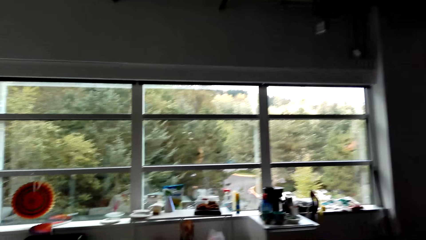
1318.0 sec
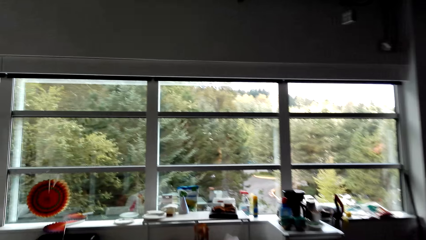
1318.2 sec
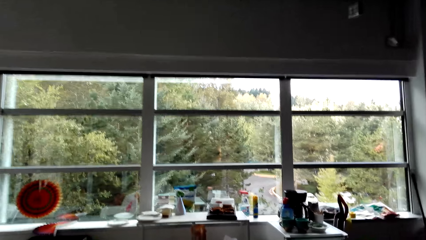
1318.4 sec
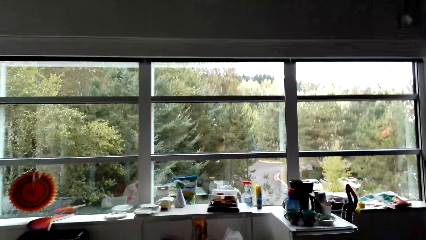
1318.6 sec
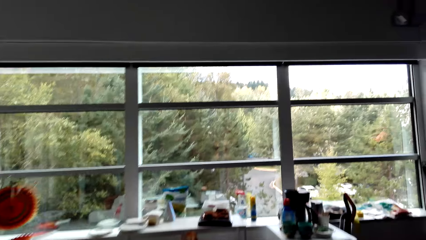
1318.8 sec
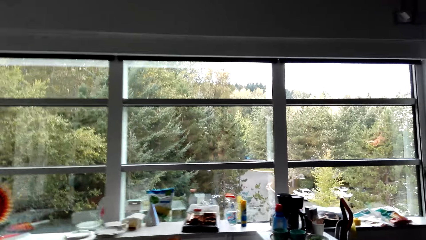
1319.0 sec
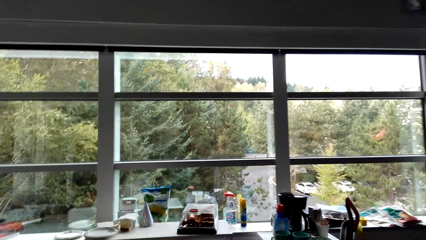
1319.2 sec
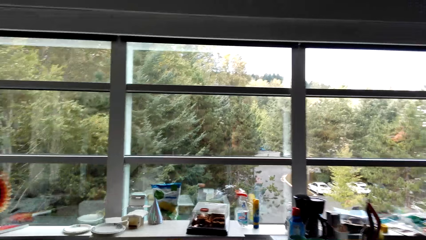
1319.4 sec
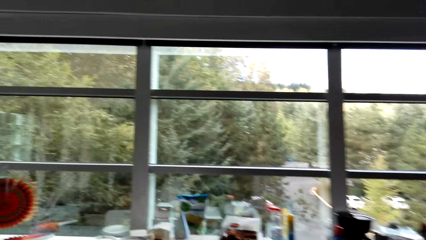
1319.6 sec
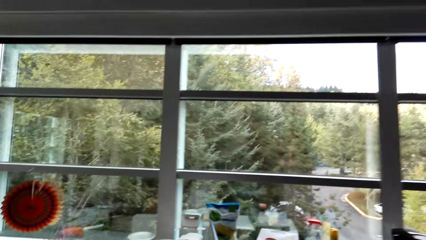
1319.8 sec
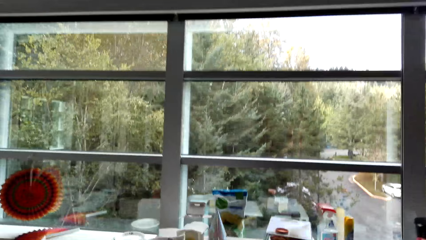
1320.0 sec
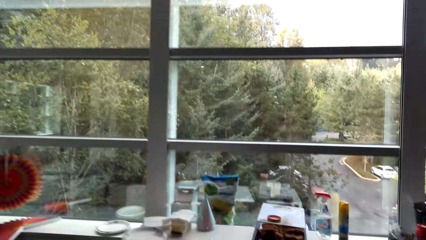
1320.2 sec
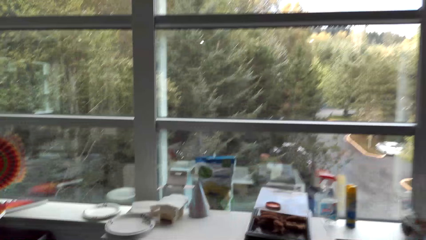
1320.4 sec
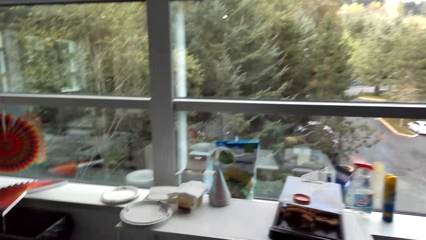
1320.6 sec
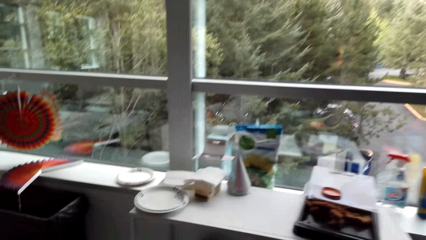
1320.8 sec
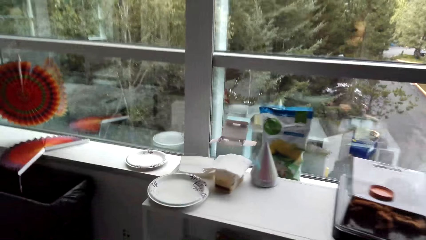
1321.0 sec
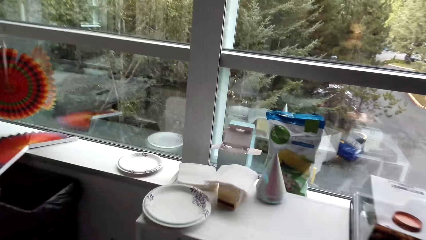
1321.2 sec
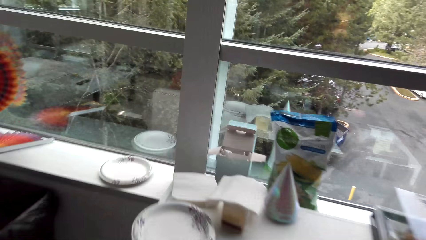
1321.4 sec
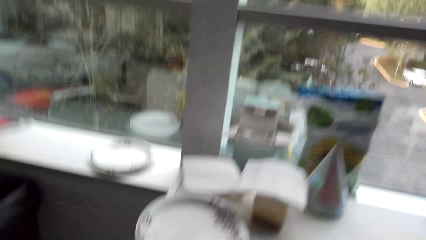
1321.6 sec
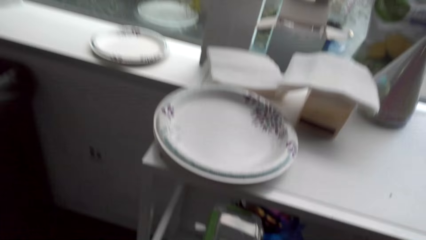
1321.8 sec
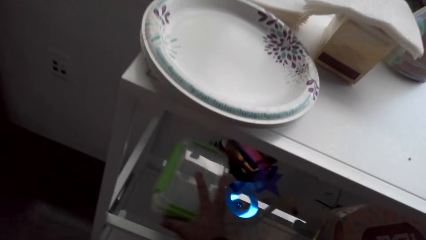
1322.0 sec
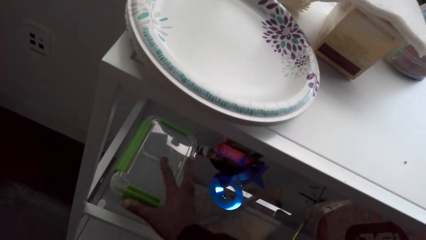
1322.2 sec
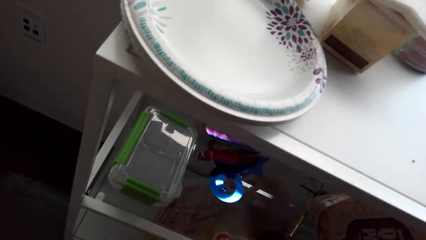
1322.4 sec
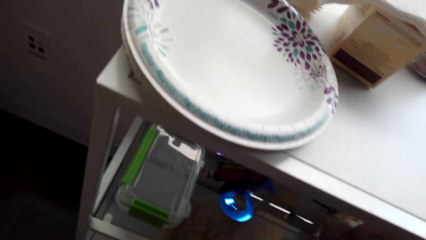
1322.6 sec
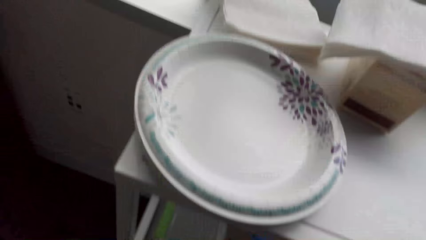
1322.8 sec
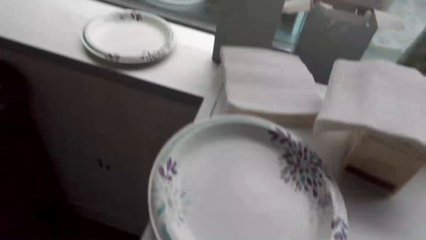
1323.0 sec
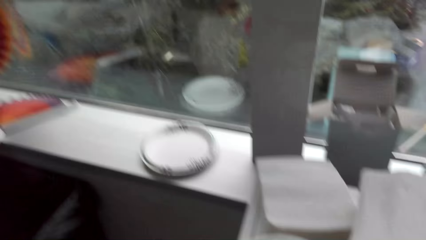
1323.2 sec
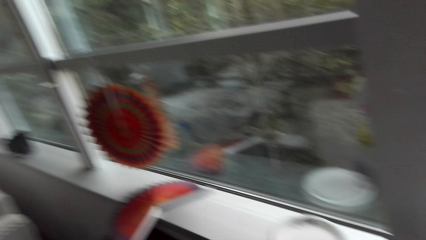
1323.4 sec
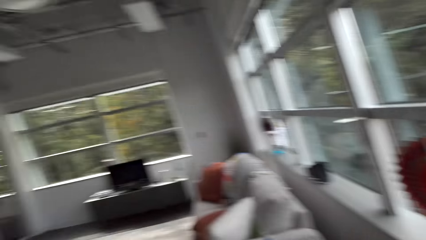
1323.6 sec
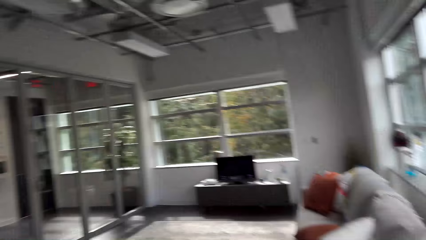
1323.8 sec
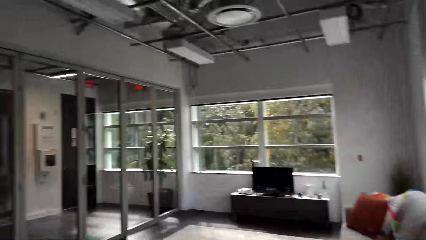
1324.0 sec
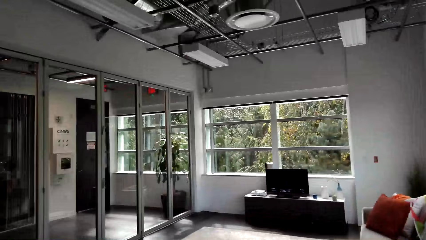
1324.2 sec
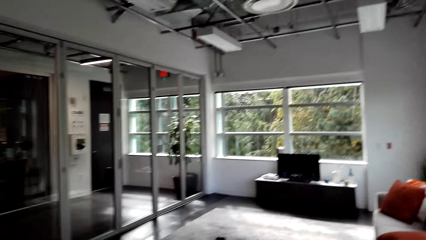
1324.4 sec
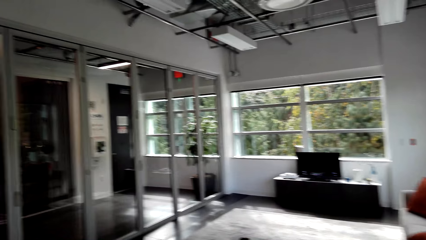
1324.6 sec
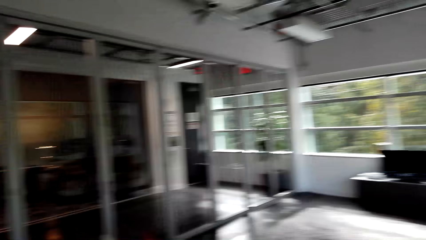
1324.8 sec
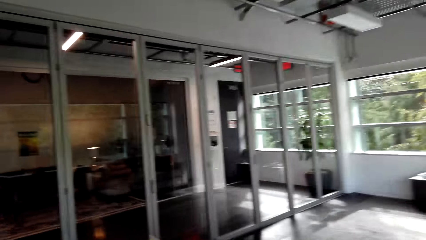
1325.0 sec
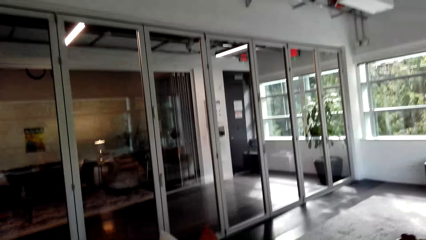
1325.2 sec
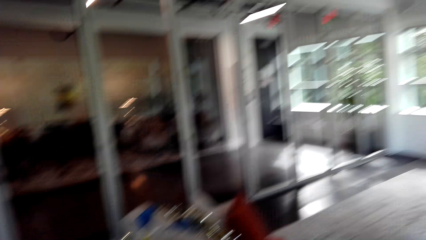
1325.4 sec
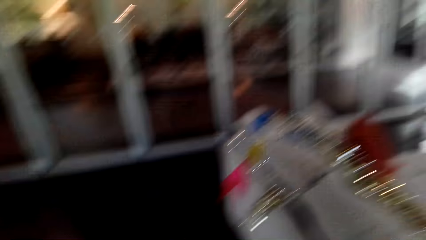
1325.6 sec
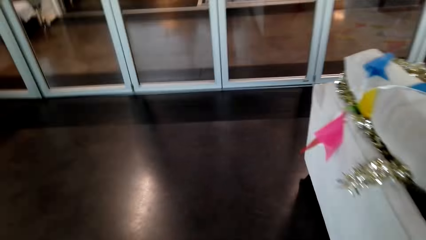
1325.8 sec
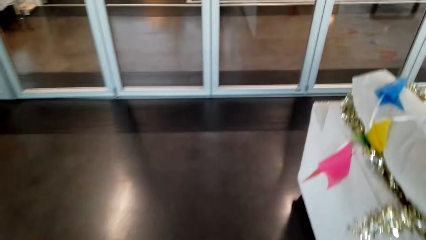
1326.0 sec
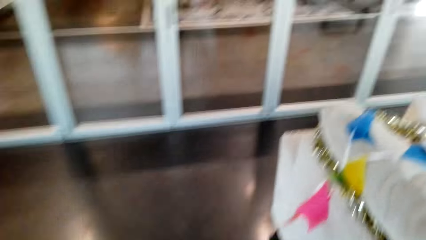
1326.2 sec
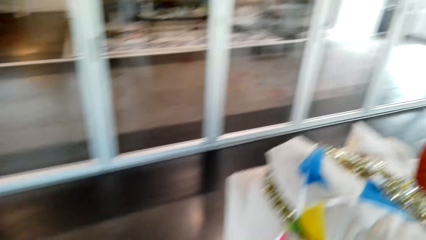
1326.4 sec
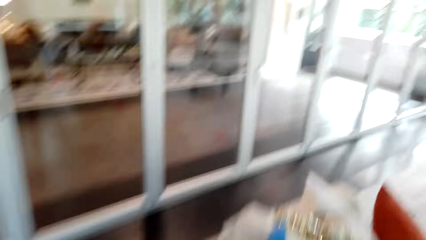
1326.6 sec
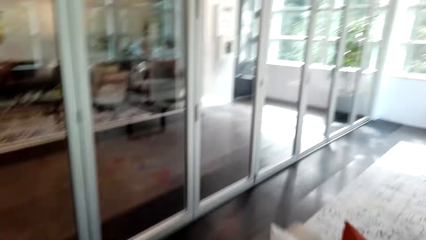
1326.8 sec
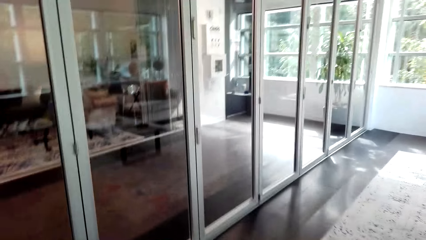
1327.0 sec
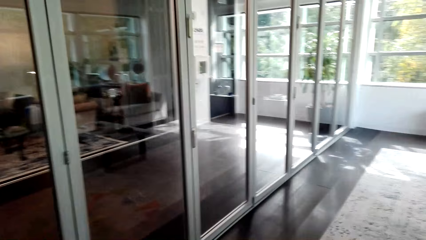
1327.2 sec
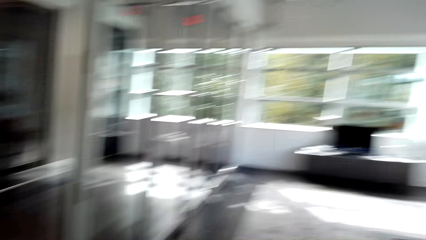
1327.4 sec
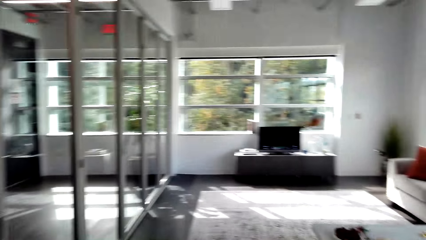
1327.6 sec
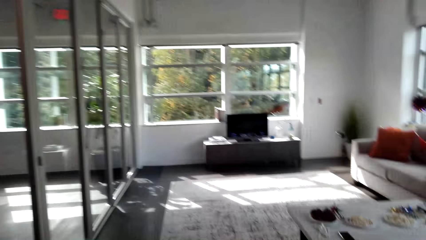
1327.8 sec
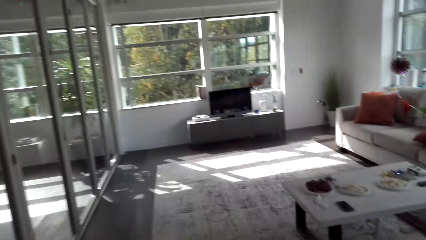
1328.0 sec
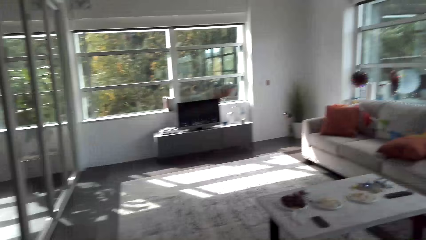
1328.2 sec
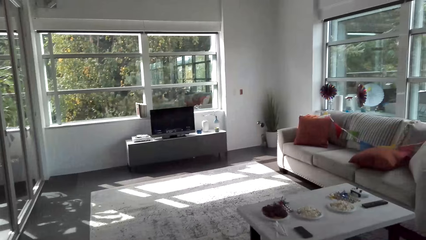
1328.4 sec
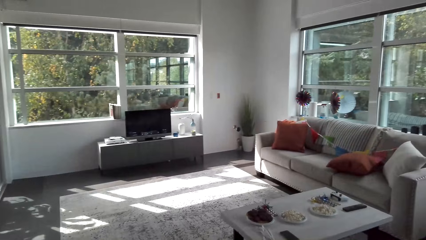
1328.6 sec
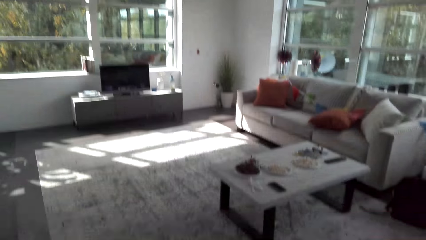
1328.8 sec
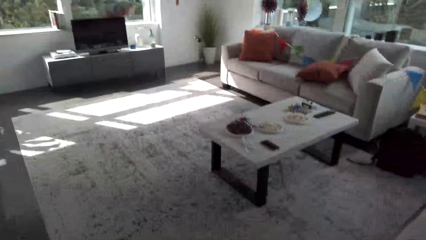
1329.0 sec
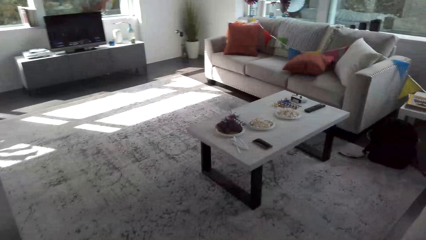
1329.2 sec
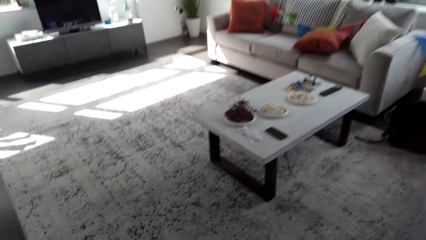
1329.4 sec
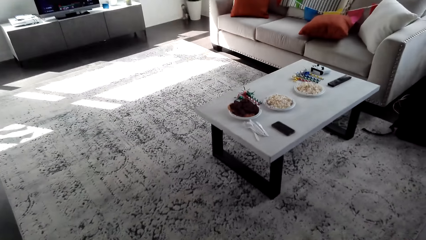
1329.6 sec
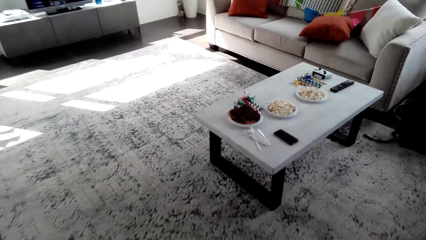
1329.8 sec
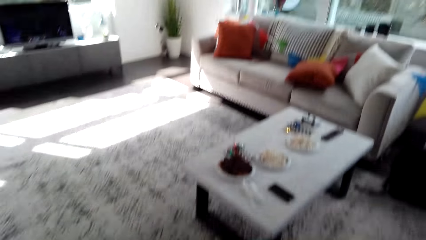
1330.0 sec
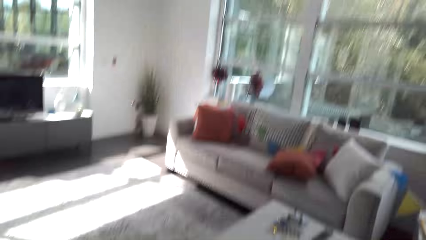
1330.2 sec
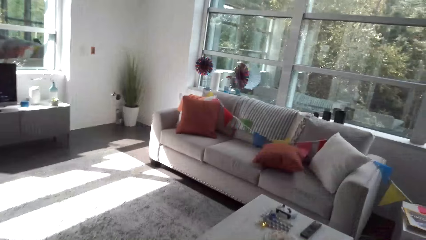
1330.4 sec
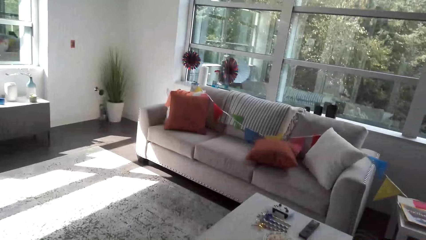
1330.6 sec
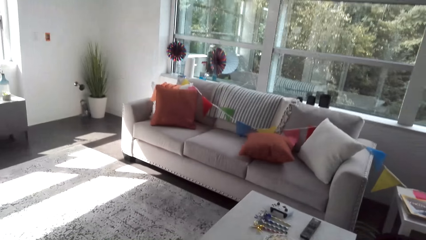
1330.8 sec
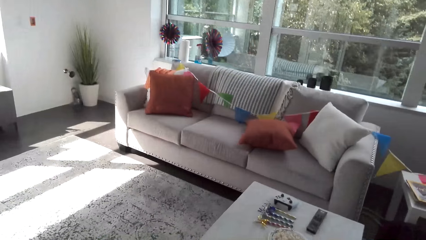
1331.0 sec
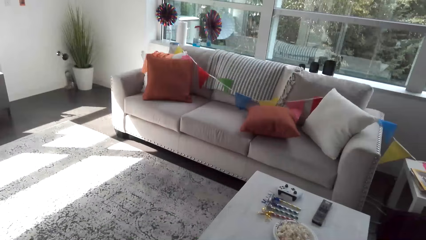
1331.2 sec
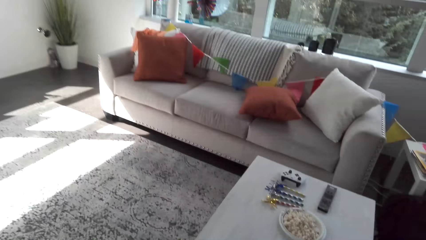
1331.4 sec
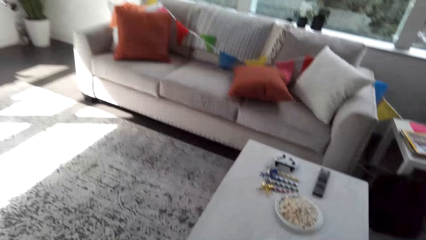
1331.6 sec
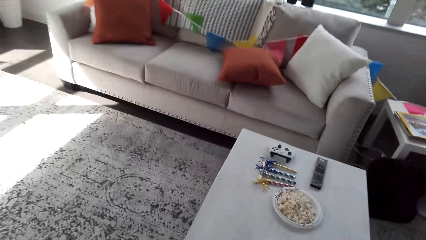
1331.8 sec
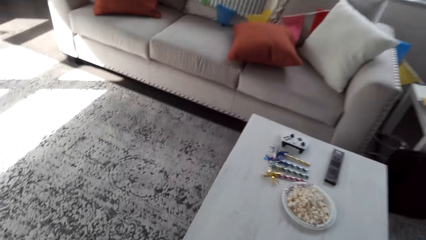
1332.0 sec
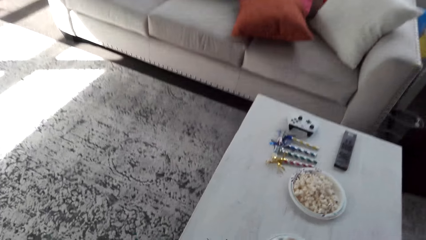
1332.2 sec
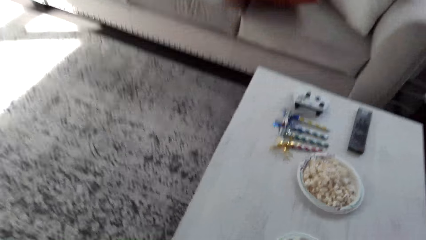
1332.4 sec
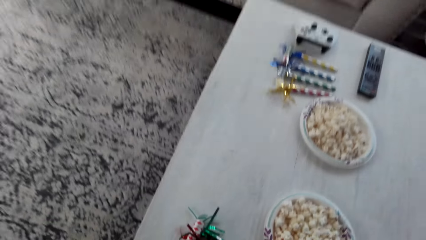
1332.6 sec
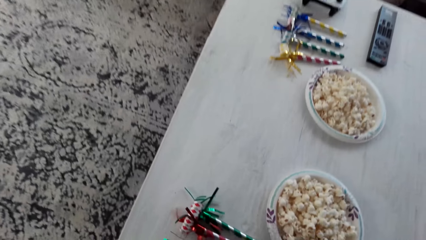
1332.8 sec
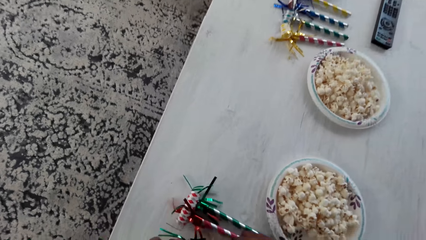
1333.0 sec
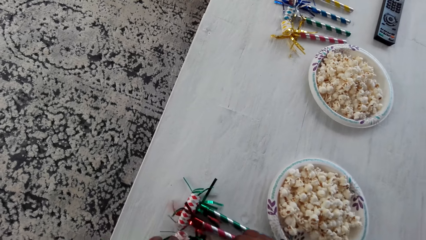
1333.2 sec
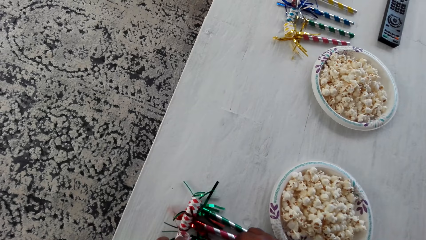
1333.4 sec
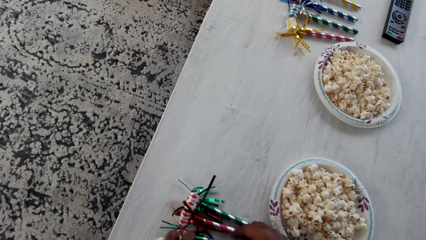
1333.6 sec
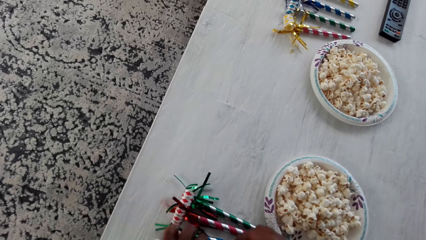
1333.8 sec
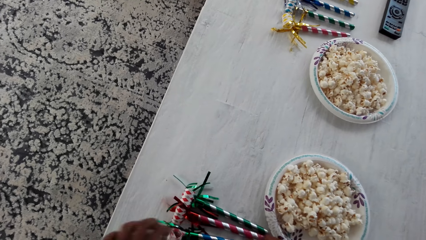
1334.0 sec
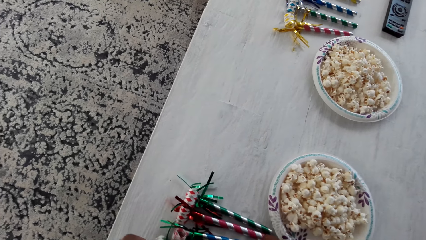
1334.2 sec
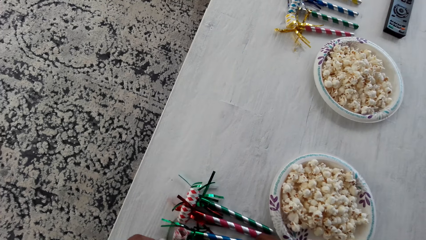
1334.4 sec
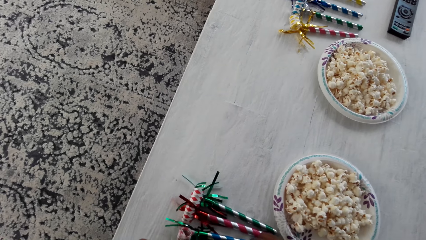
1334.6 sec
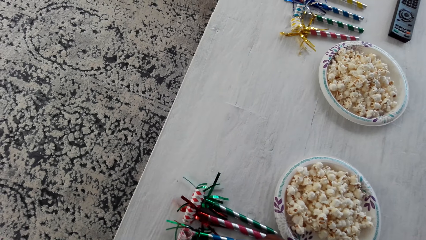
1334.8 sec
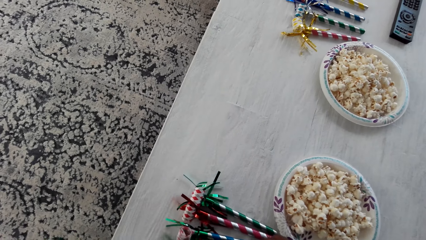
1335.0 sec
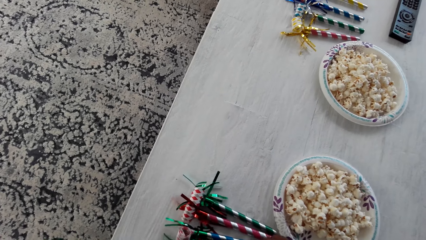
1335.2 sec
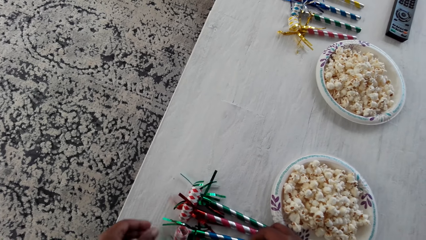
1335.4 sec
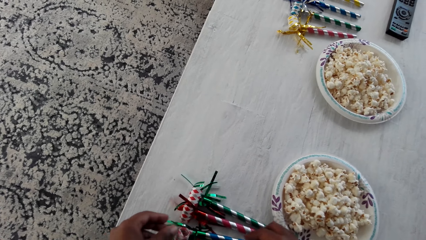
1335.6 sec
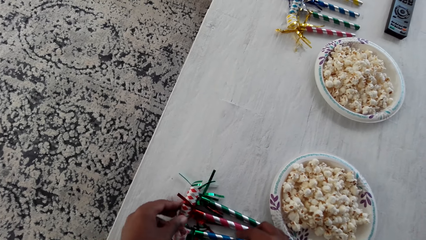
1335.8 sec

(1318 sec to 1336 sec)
The camera wearer walks around the room. They move a hand. They light the gas cooker. They look round the room. They walk towards a sofa. They put down the decorations on a table. They do something.
